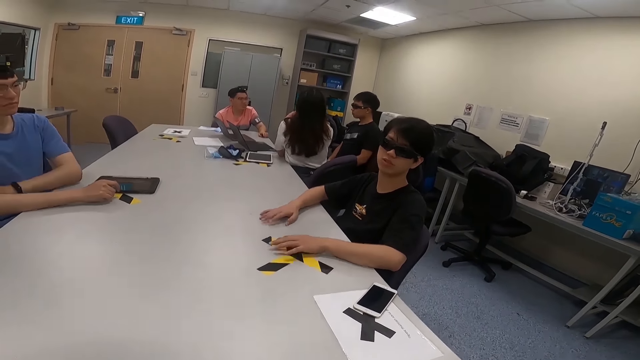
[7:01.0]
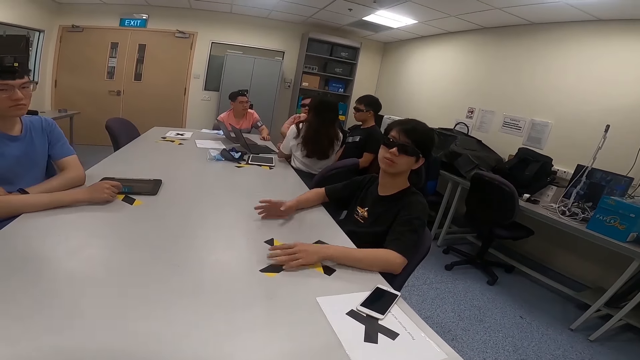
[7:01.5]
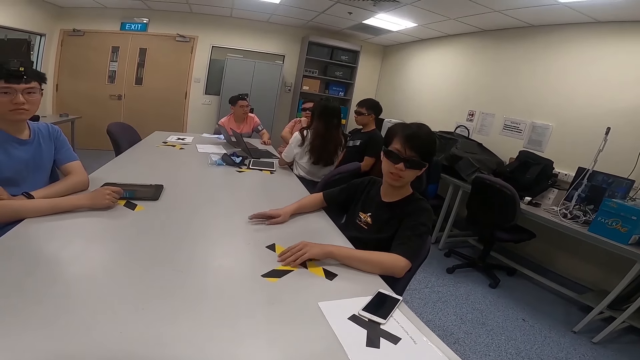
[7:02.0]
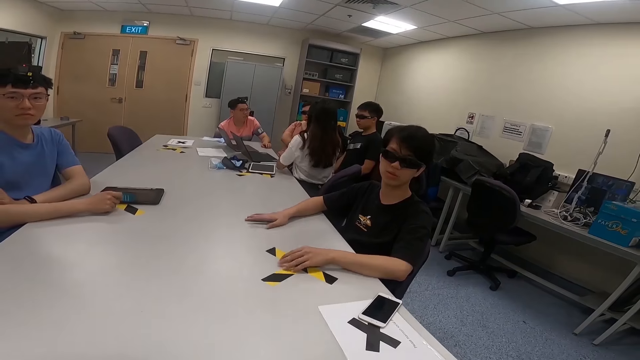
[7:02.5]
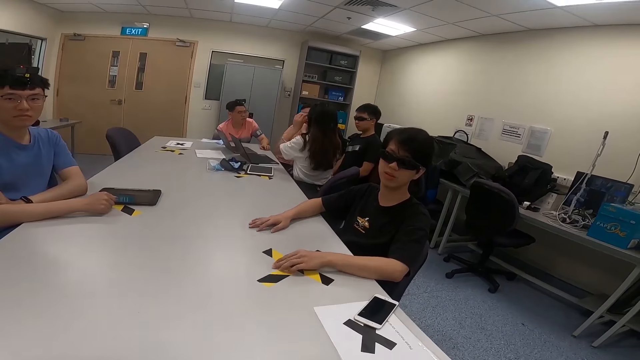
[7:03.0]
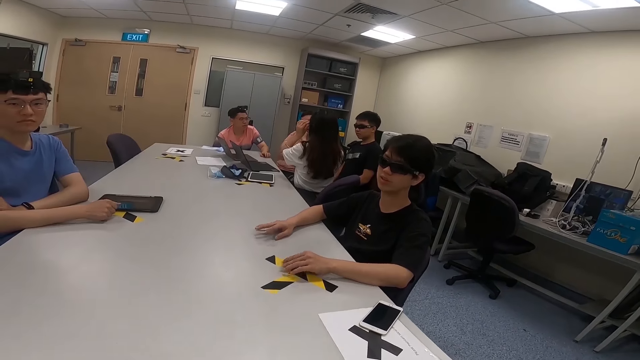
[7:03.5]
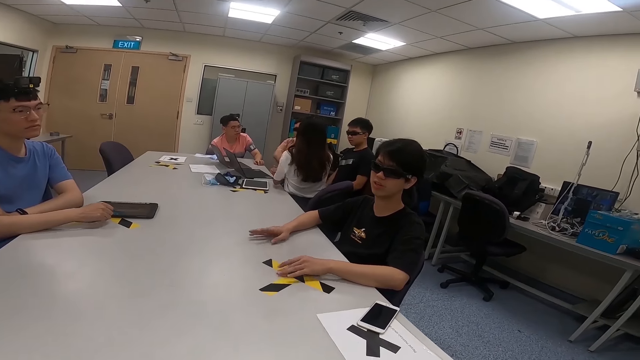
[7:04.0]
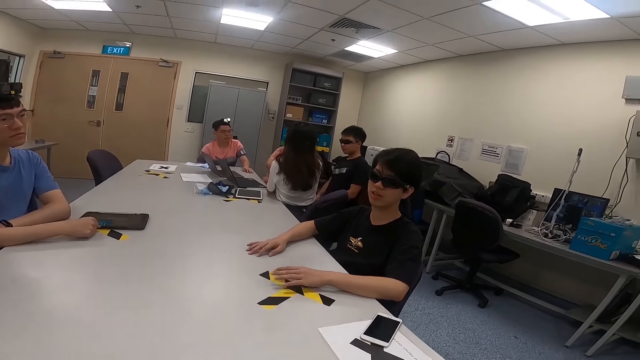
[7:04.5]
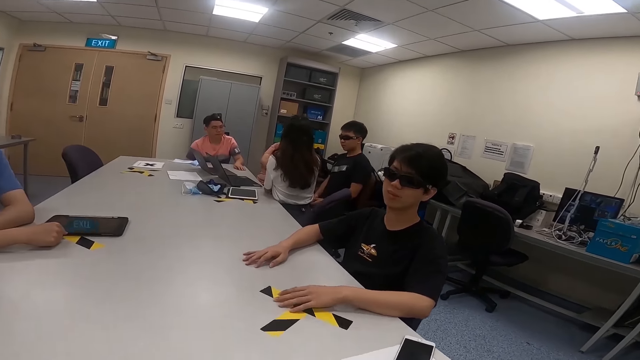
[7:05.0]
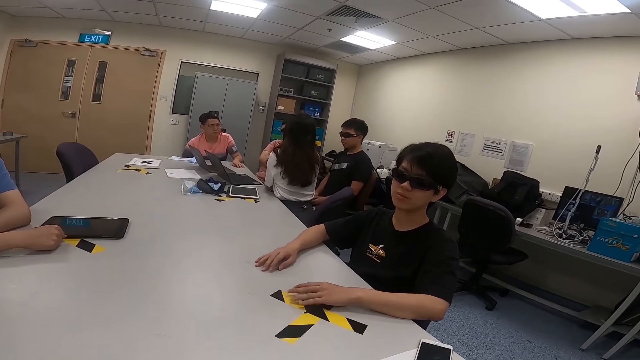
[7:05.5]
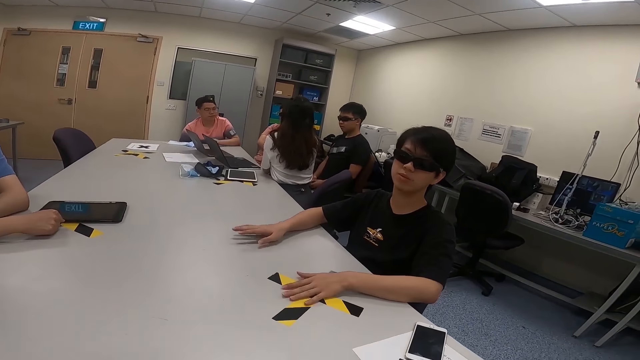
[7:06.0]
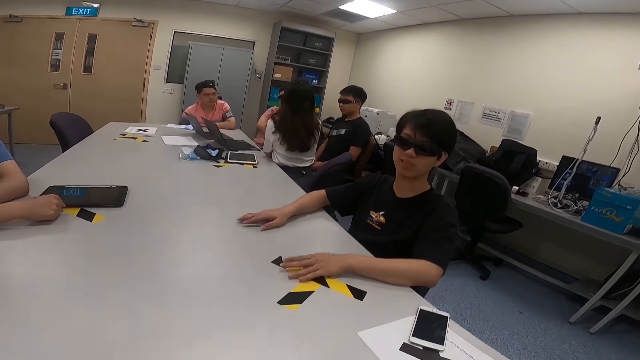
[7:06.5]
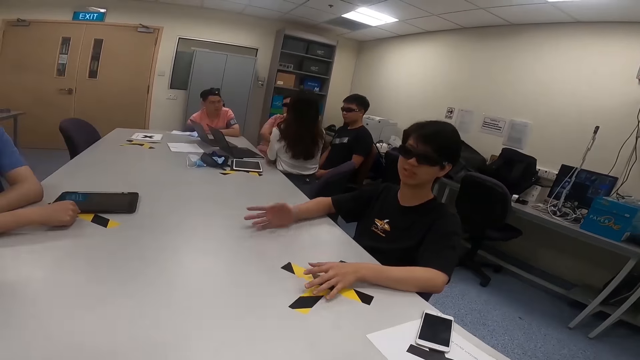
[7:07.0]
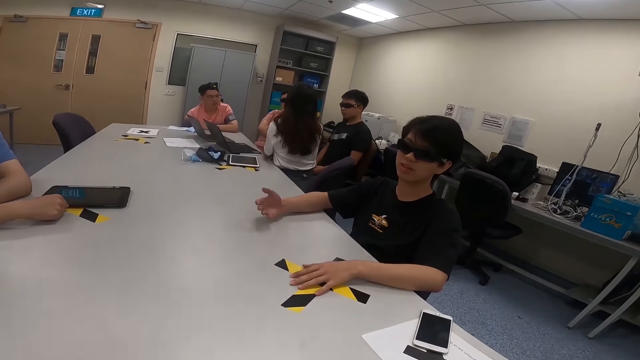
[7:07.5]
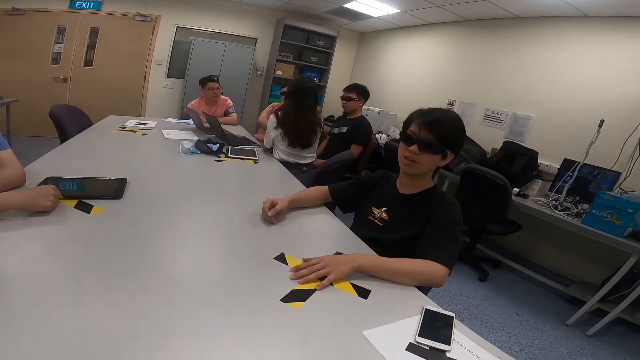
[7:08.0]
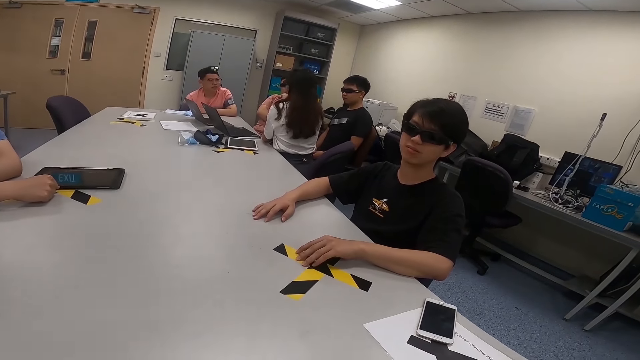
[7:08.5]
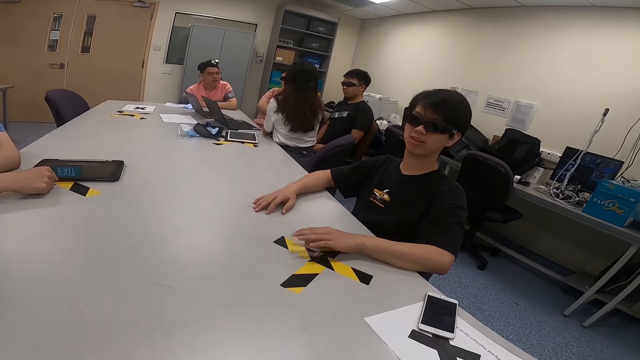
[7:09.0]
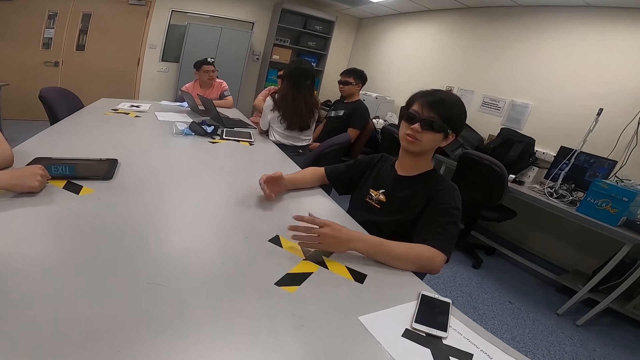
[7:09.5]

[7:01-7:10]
A man moves his hands. A lady touches her sunglasses. The man moves his hands again.

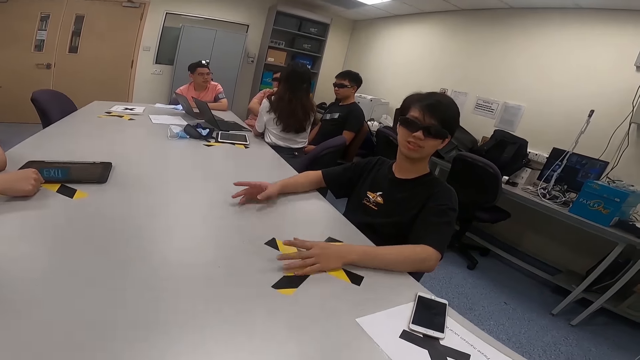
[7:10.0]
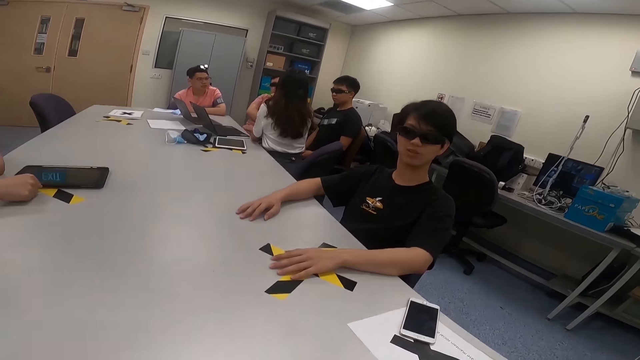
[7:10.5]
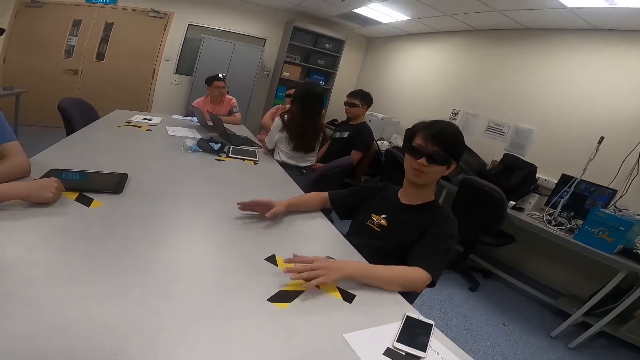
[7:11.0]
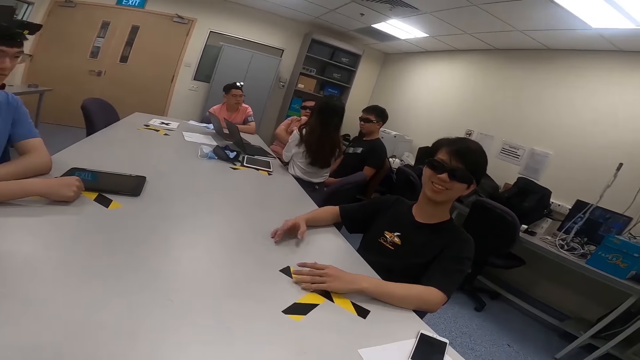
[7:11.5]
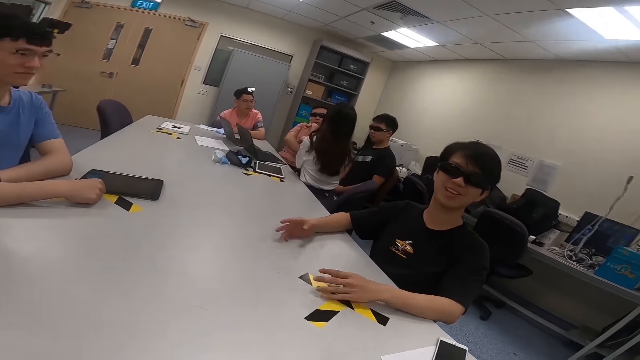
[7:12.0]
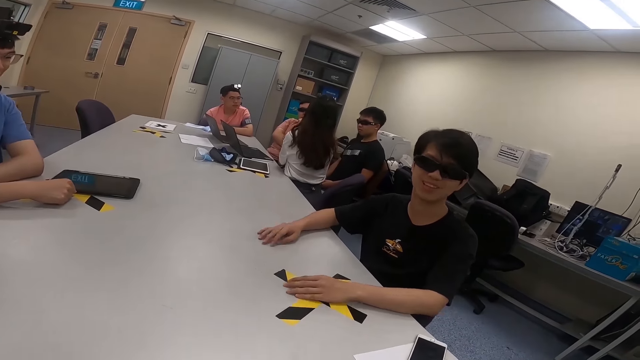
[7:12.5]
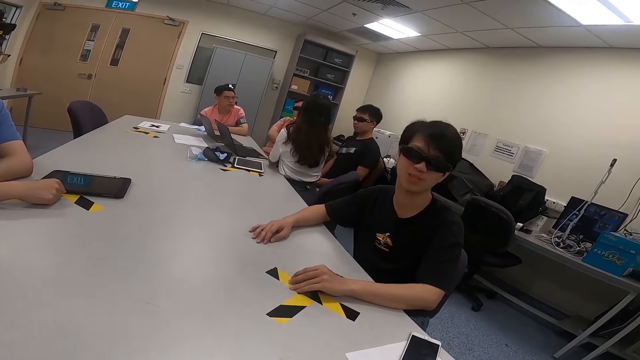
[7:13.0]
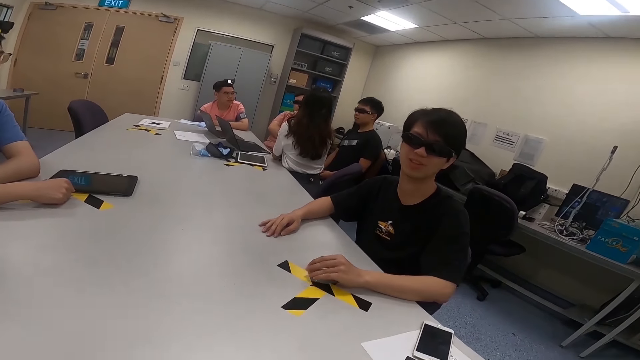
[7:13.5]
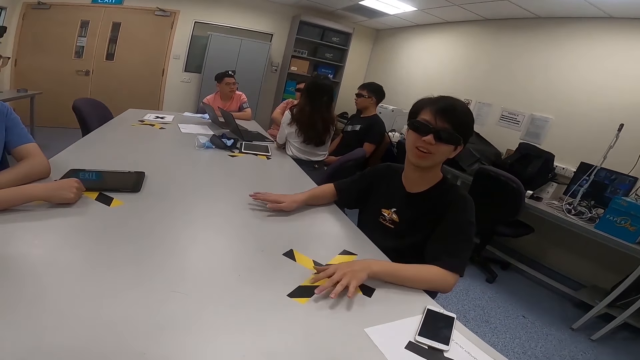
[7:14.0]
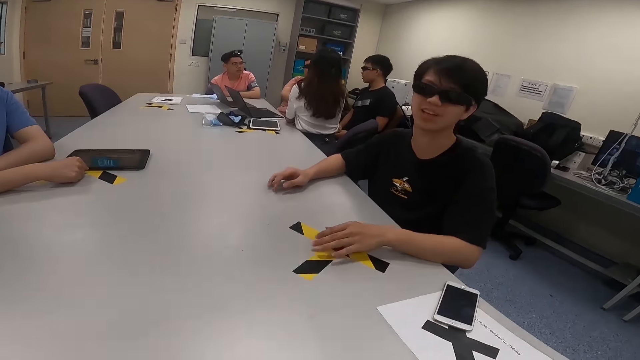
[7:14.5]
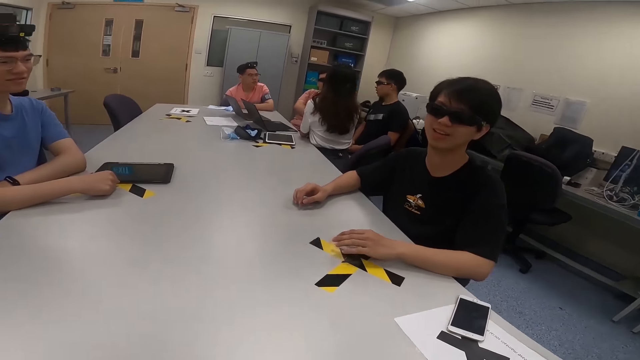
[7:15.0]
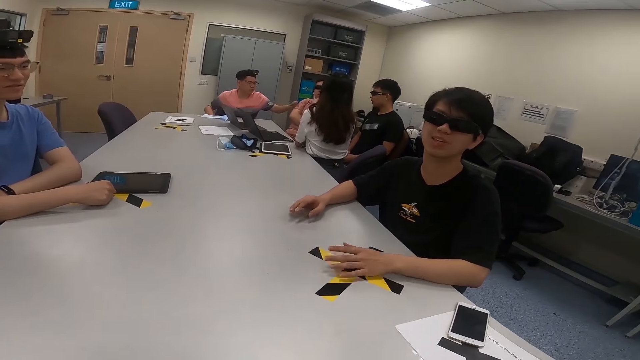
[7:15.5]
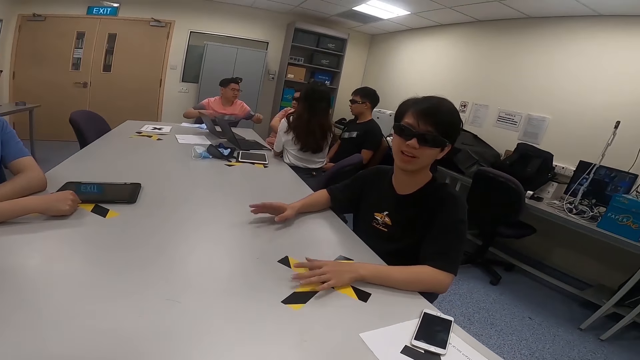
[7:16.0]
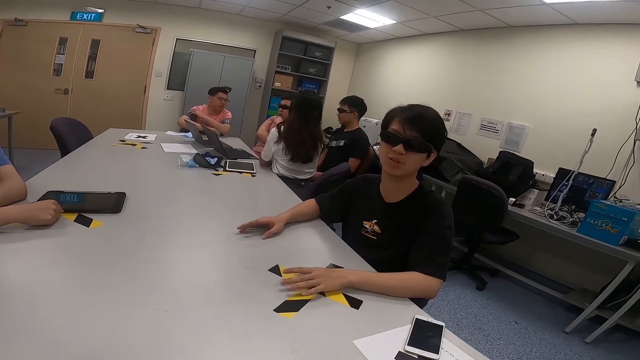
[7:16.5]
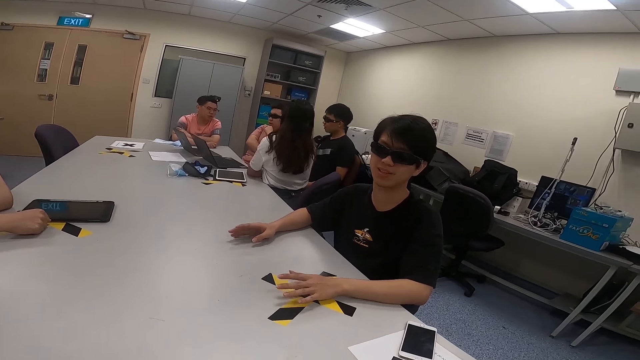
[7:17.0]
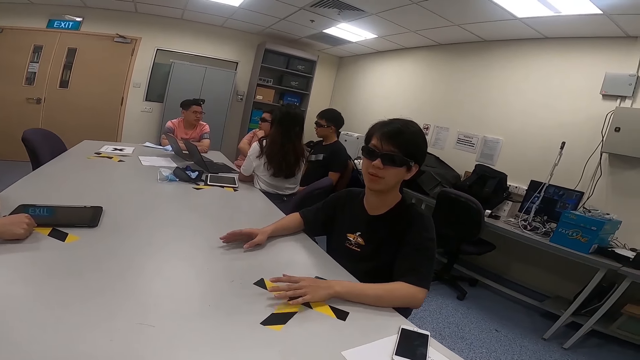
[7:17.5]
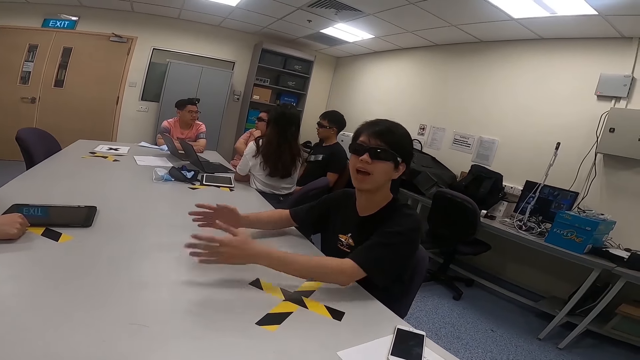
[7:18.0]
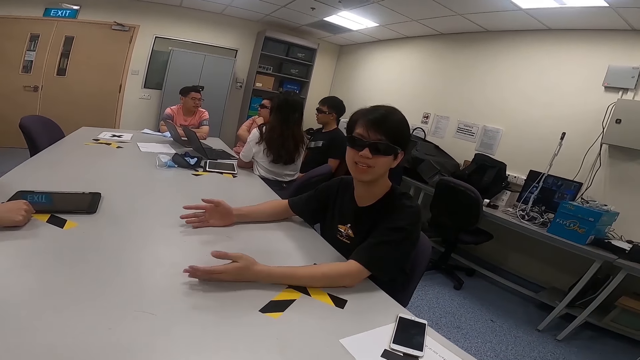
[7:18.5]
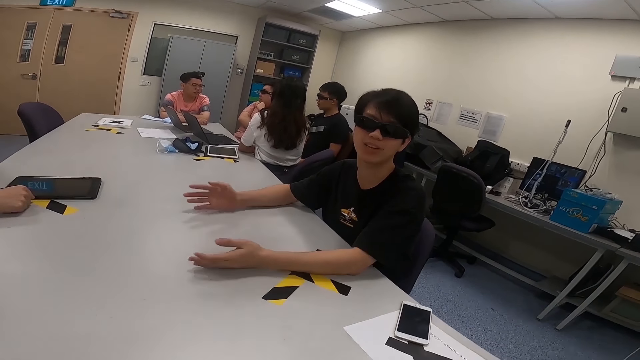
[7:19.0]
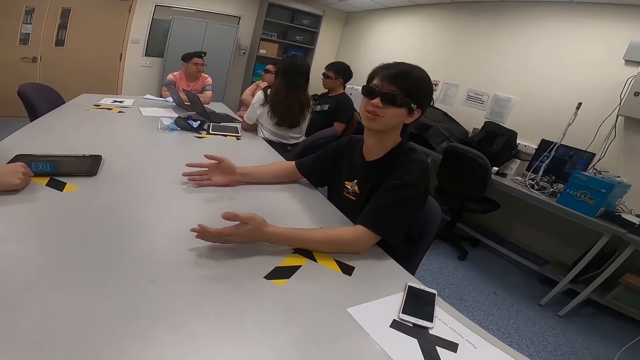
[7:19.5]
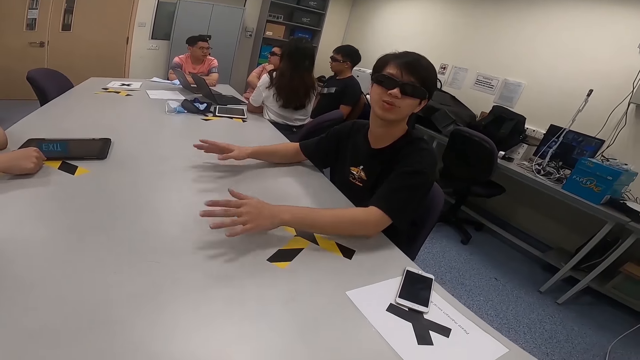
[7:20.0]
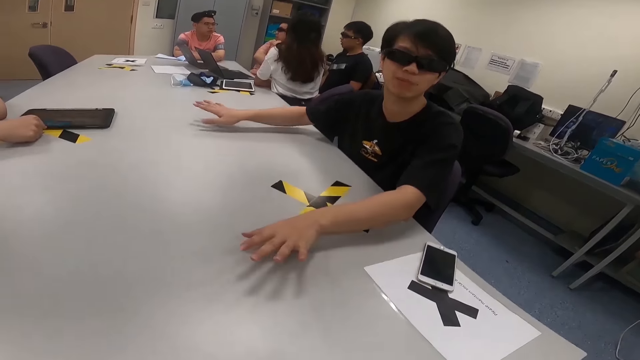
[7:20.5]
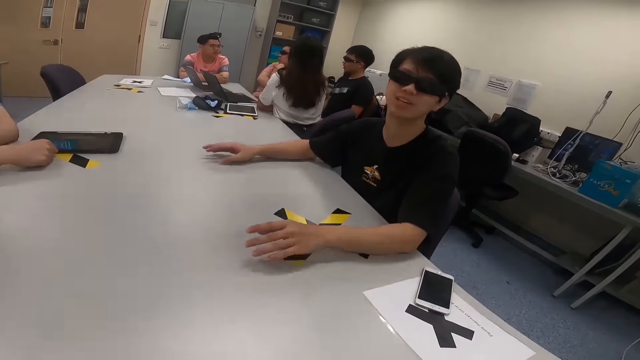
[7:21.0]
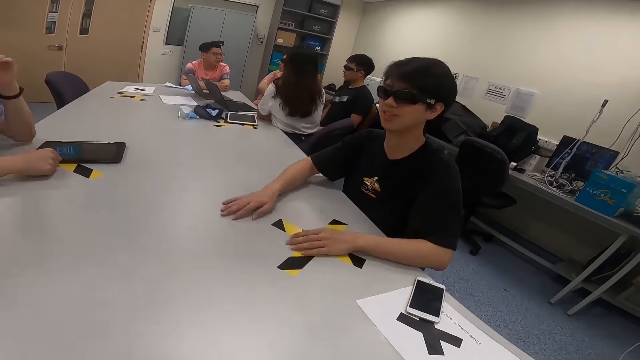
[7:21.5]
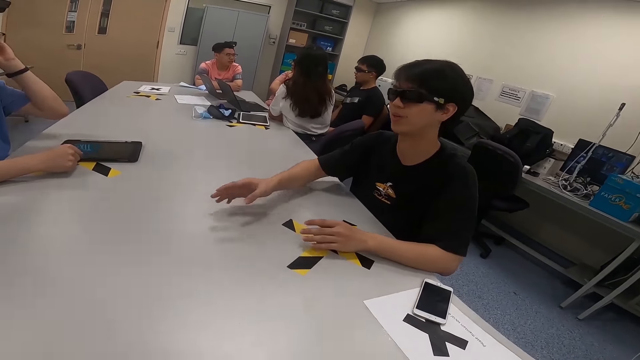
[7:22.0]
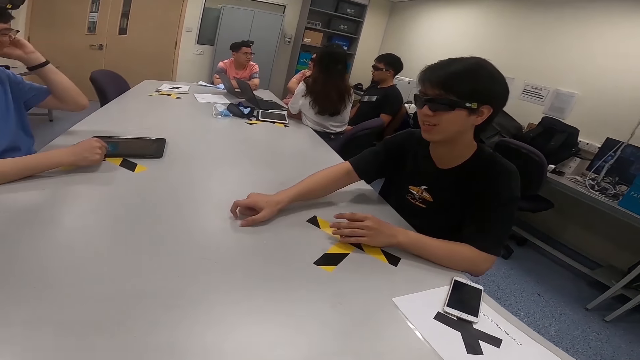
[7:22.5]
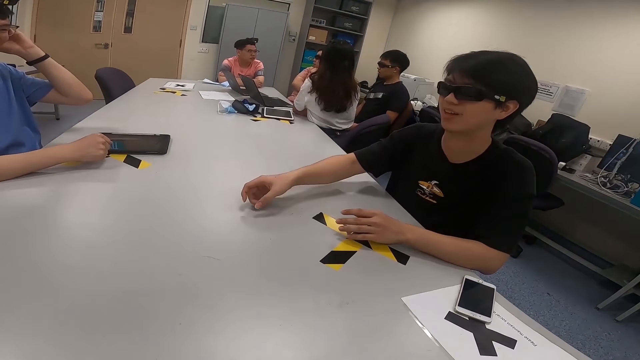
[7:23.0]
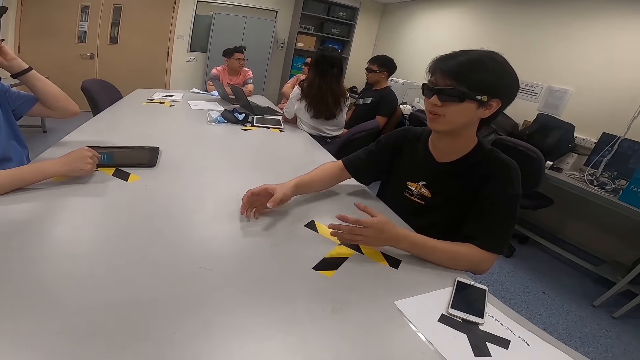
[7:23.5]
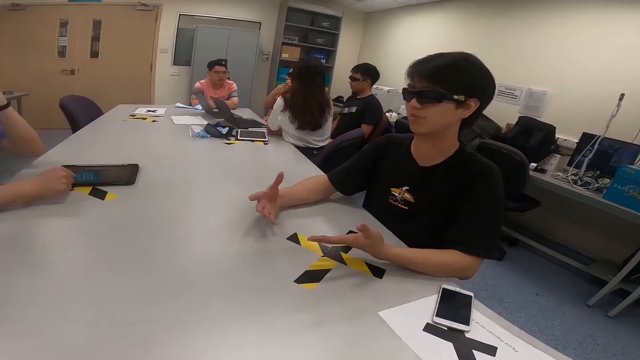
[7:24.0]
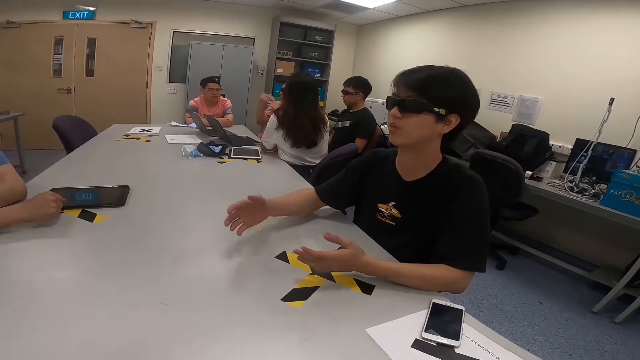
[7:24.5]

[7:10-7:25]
A man moves his hands repeatedly. Another man touches a third man. The second man folds arms. The first man moves his hands. The first man moves his hands again. A fourth man touches his ear.
